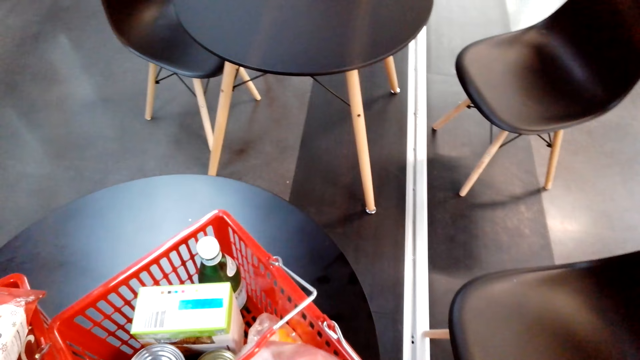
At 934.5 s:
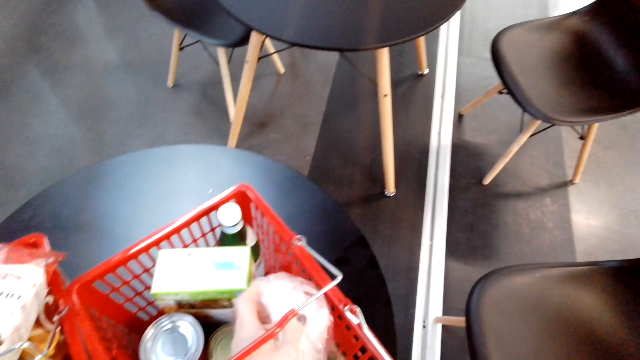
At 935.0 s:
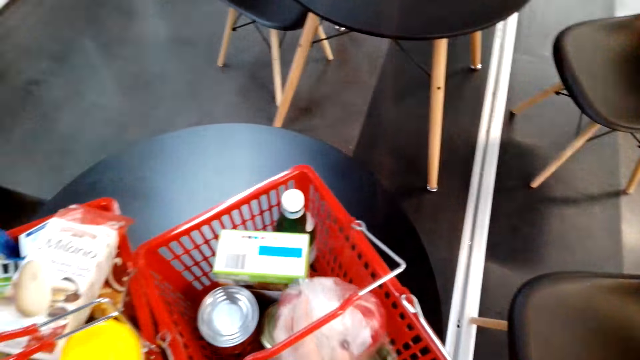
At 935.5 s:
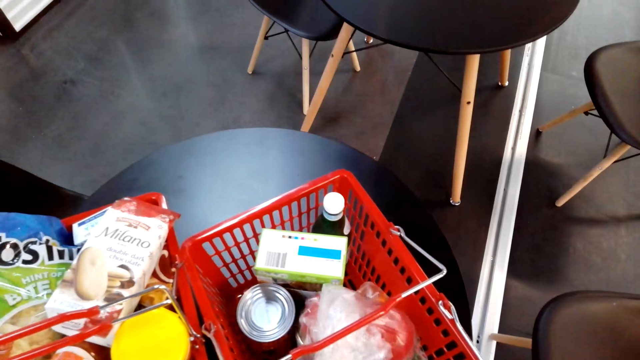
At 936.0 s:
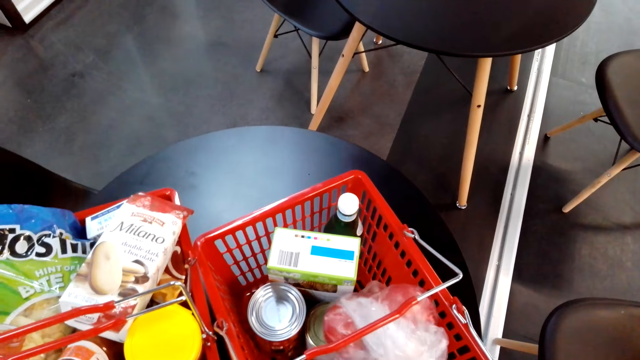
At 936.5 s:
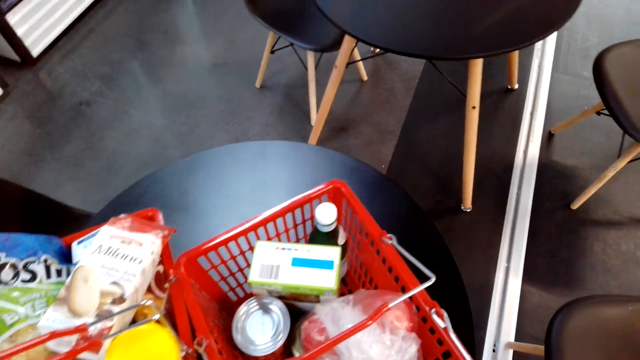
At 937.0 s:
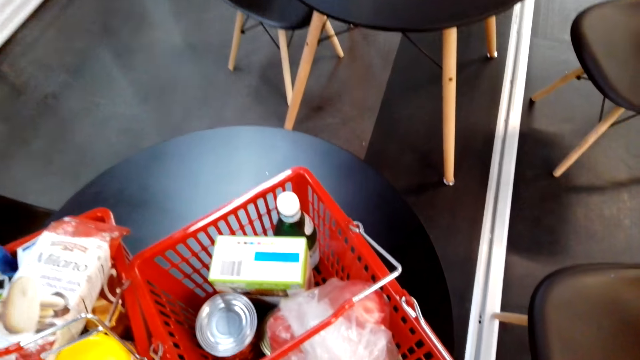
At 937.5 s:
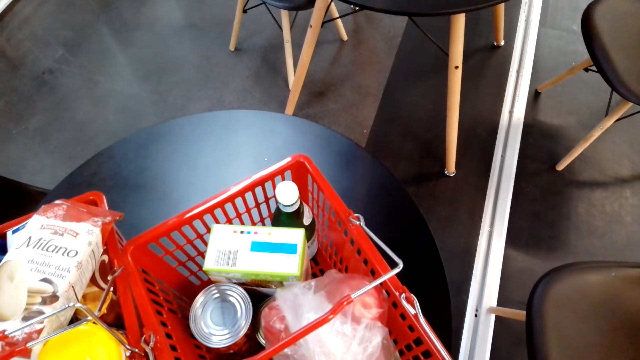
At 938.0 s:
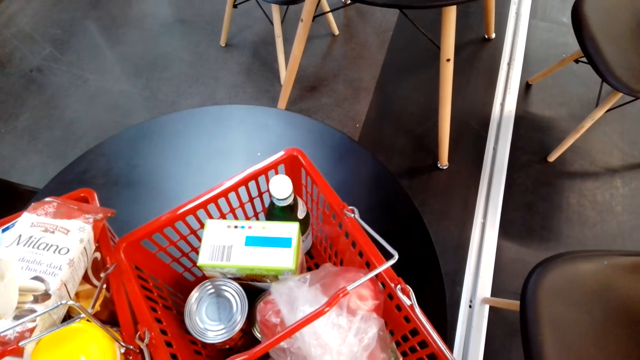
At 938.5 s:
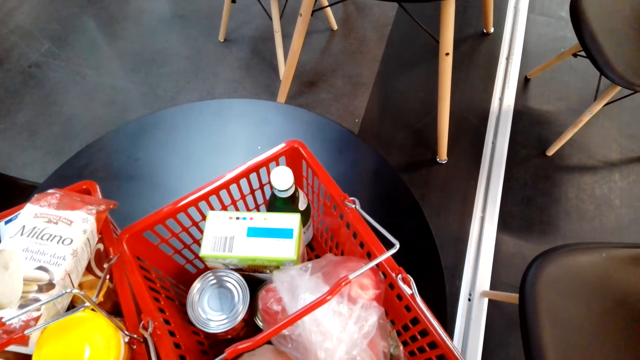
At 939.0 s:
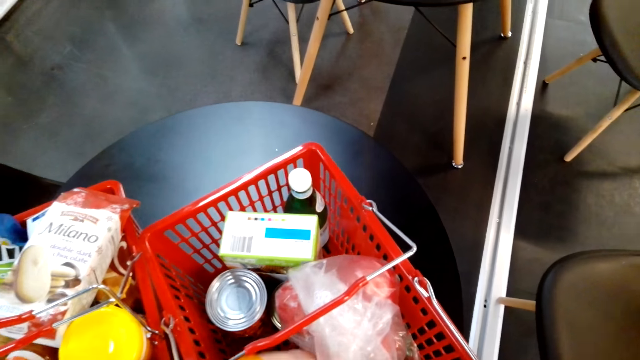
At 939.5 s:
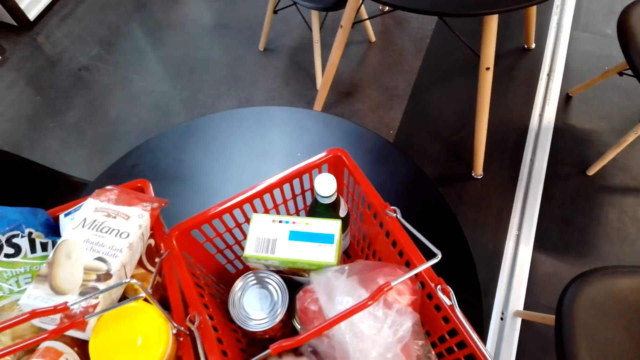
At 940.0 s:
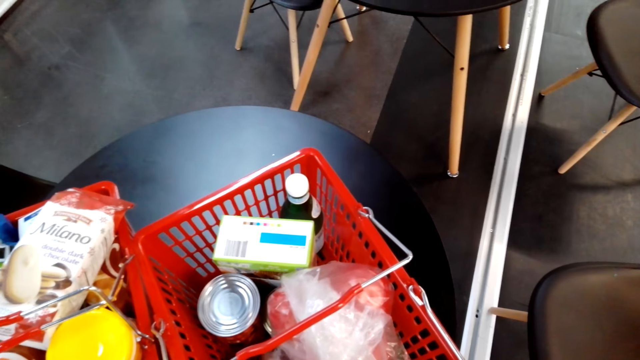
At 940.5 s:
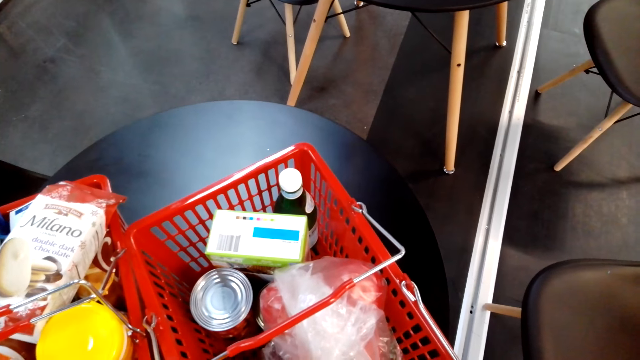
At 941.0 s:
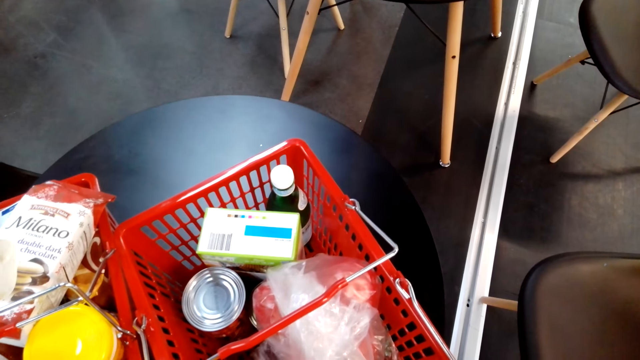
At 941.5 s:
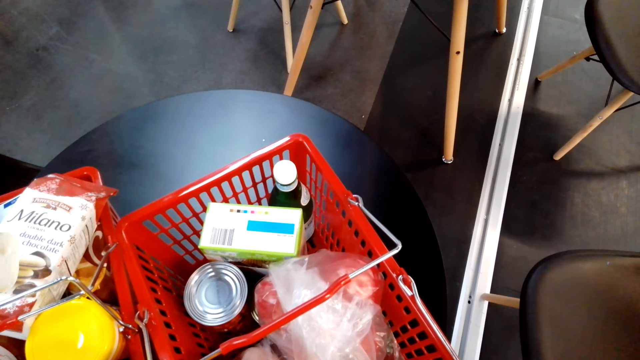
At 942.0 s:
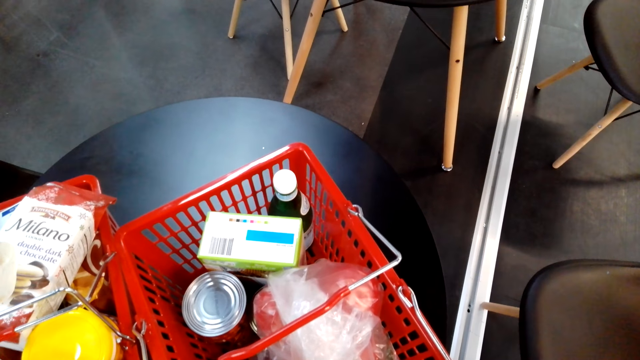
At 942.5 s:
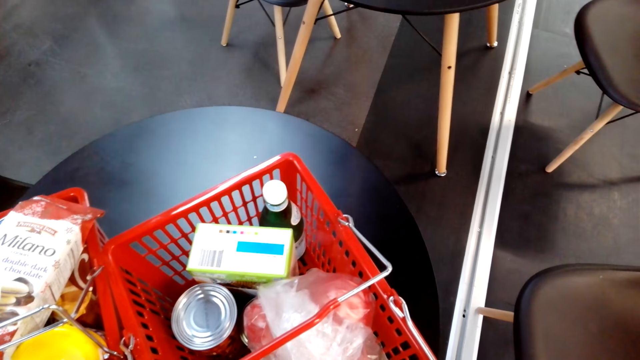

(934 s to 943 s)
The camera wearer holds plastic paper. They do something.

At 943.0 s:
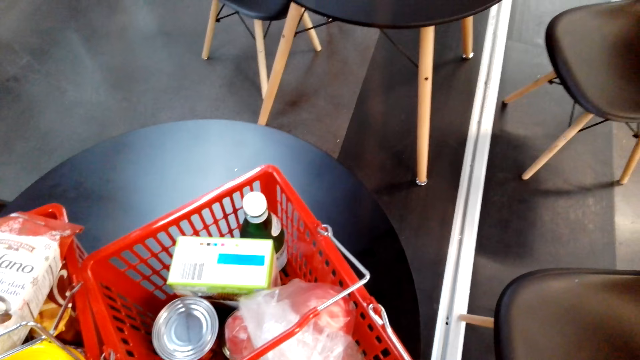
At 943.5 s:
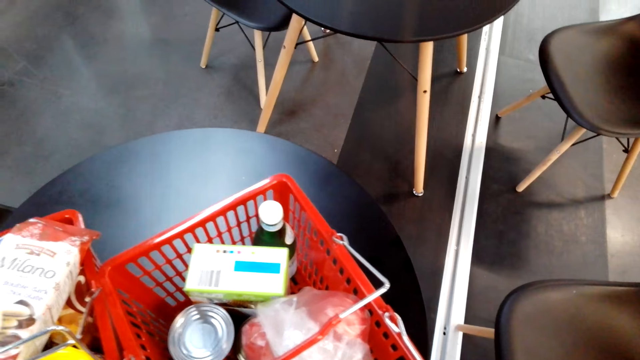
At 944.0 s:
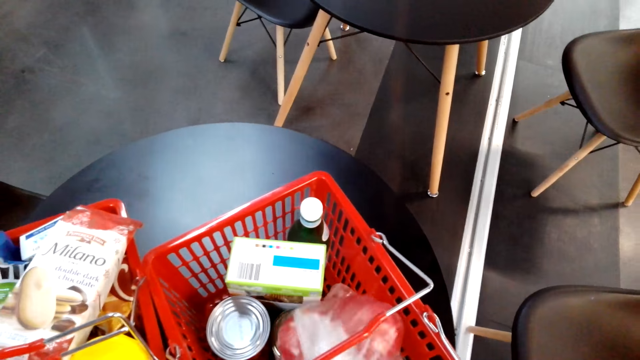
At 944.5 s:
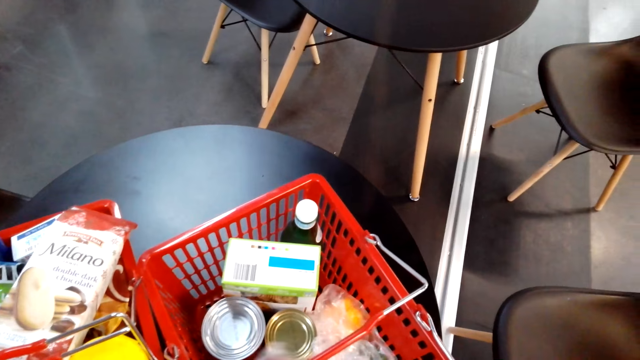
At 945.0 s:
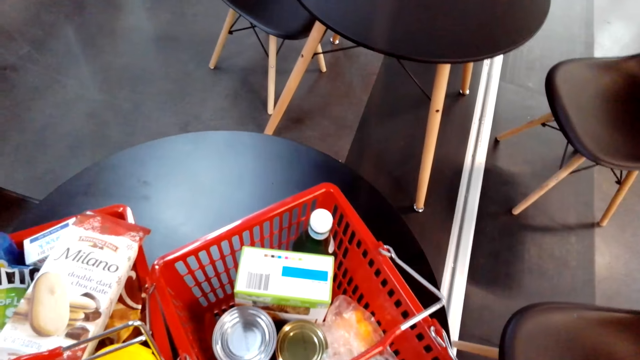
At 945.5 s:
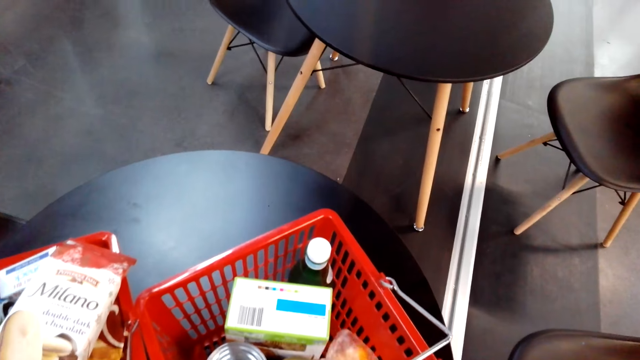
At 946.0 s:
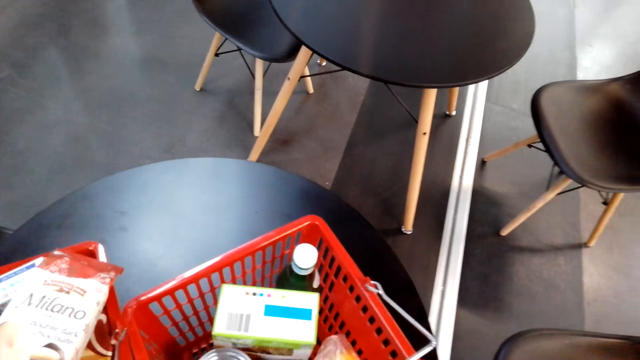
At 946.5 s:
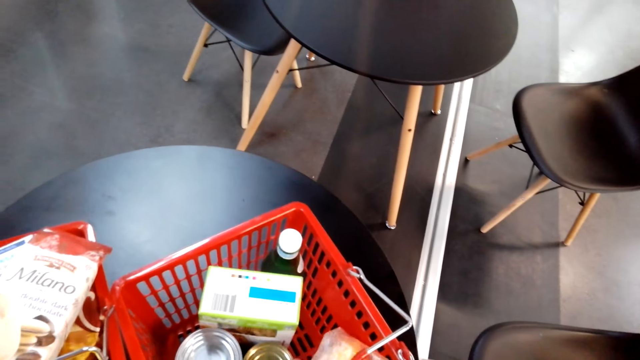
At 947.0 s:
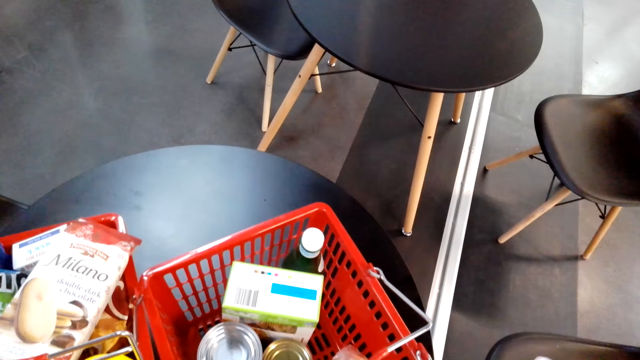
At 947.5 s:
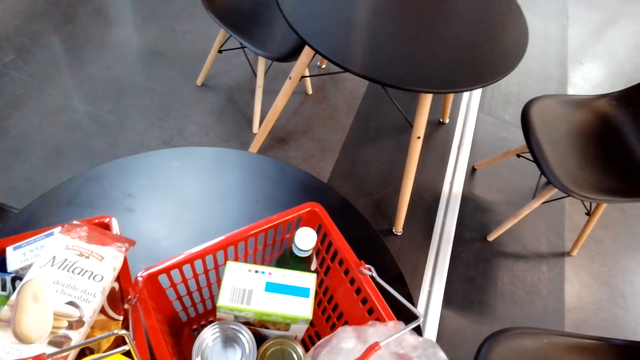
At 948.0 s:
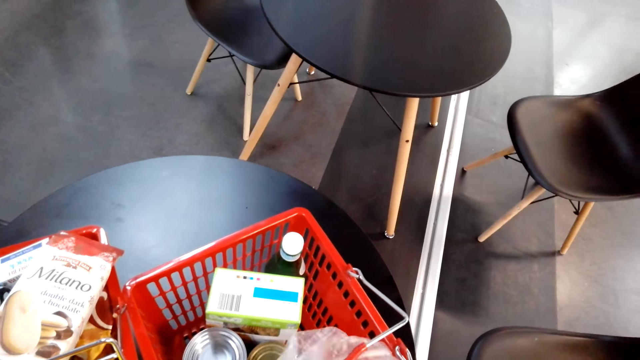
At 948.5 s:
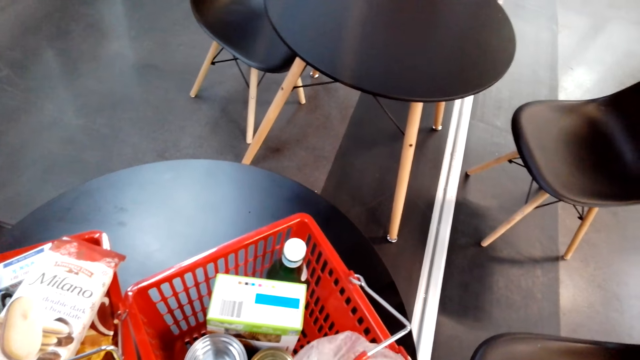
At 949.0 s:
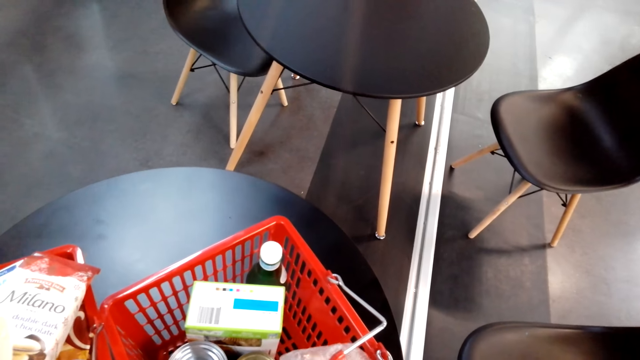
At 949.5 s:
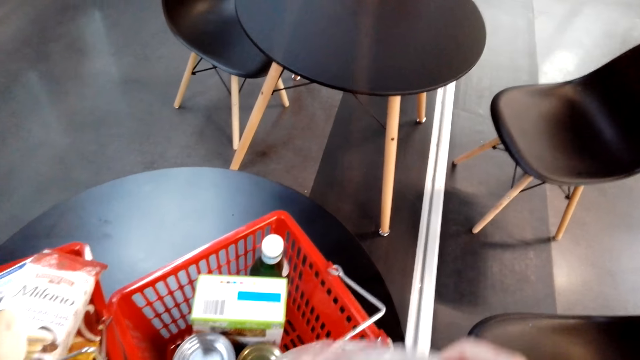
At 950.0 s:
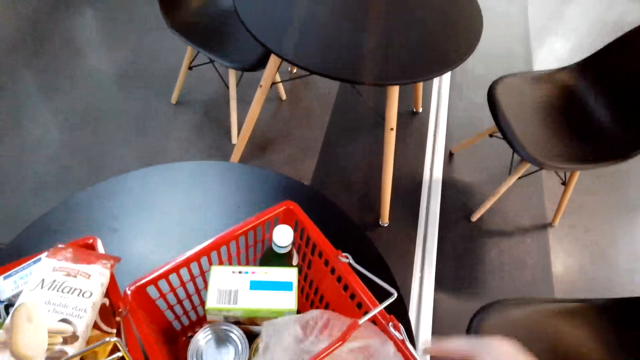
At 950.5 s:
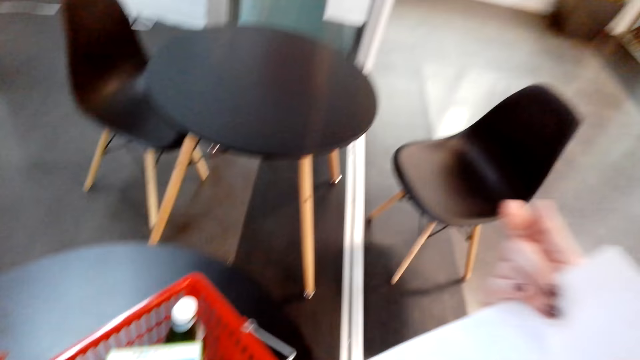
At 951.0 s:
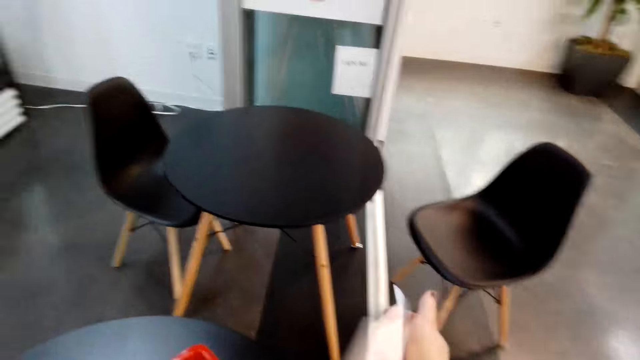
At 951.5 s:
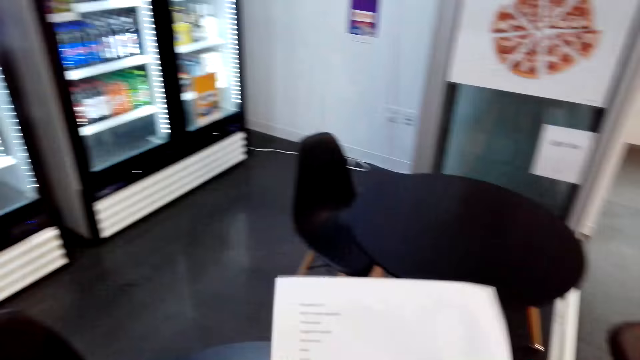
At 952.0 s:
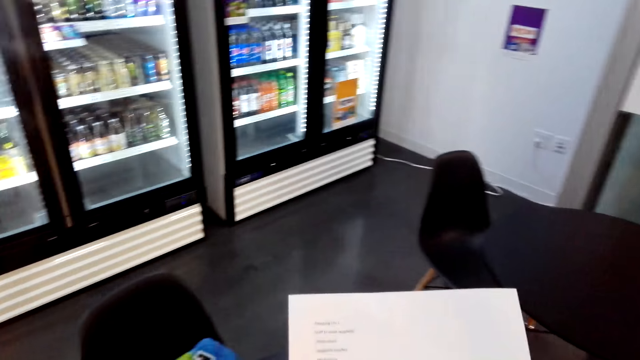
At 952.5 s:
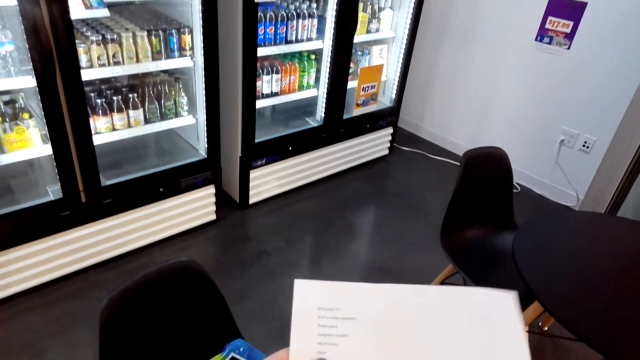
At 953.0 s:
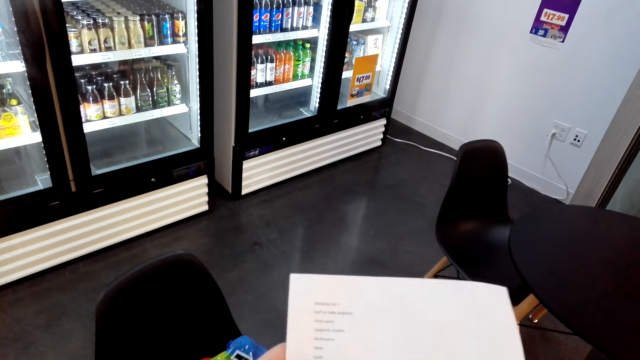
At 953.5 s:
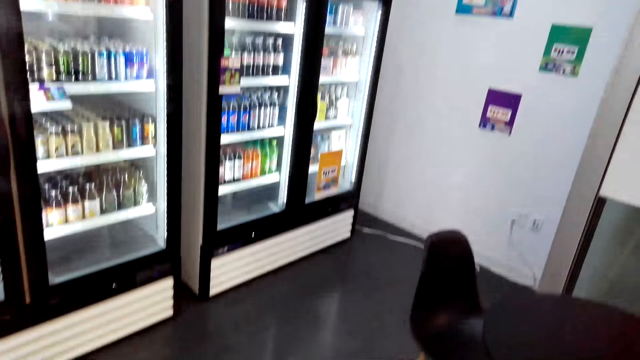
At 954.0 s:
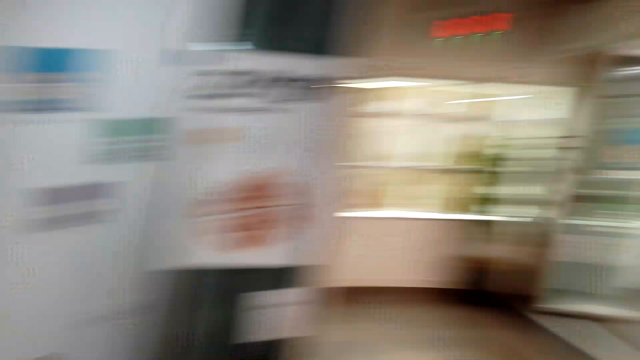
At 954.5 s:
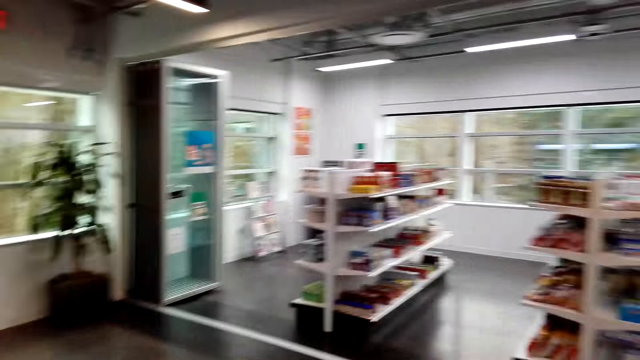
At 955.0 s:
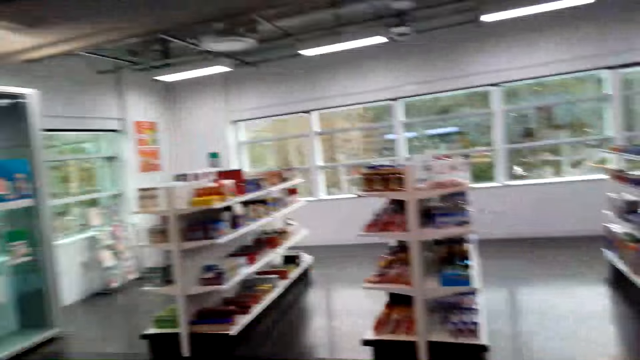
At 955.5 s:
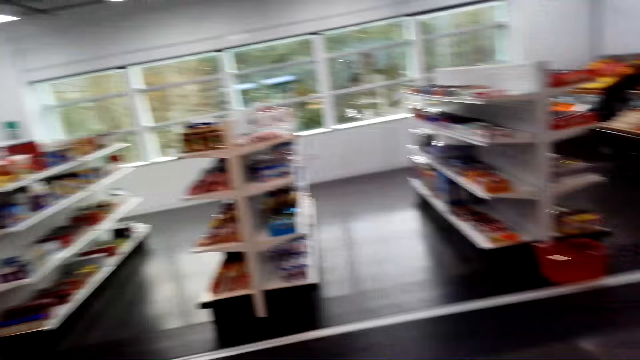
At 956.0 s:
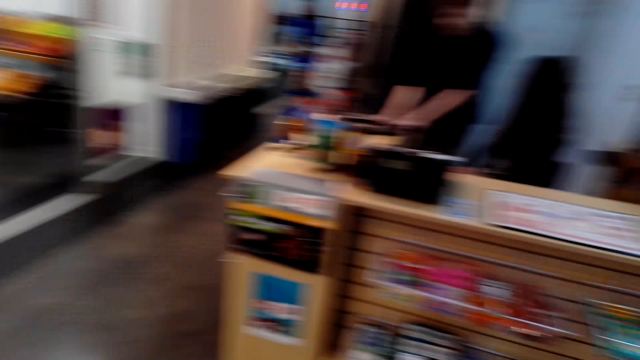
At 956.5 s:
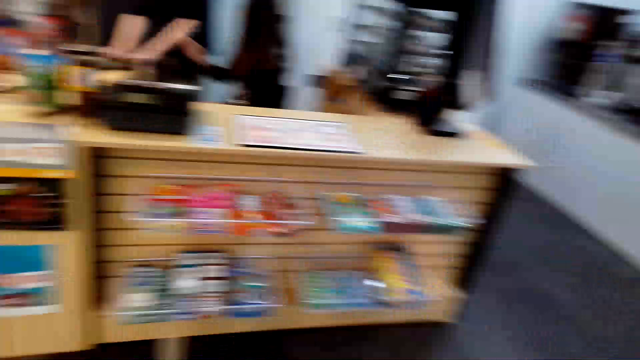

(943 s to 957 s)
The camera wearer moves the plastic paper. They do something. They stare at the list. They stare around the supermarket. They turn around.
